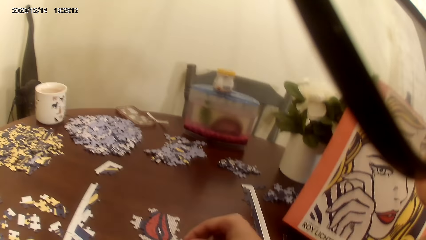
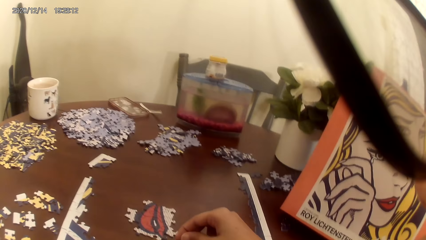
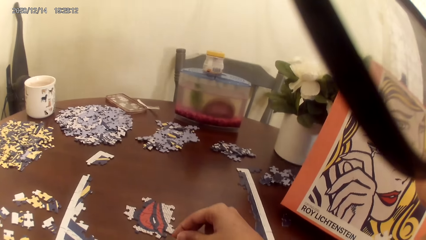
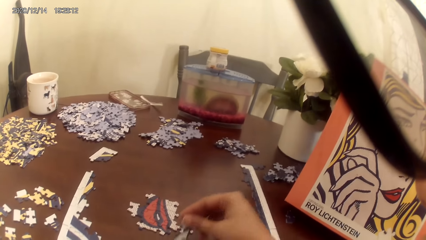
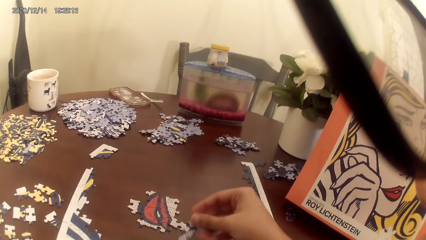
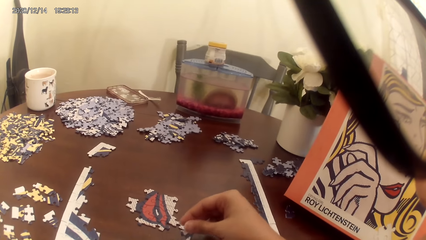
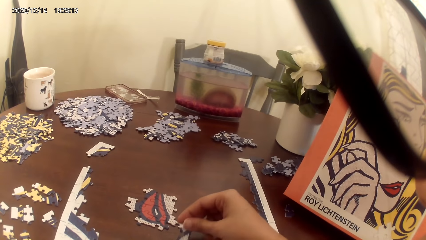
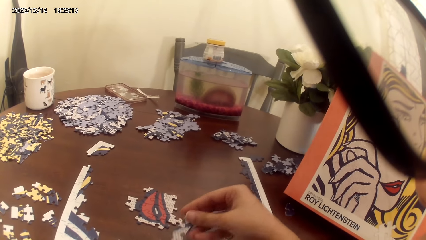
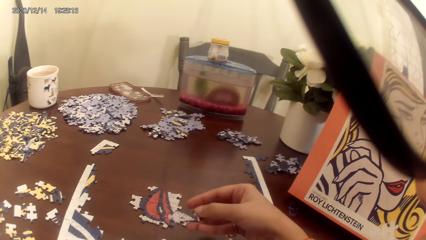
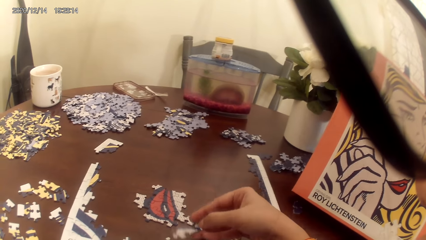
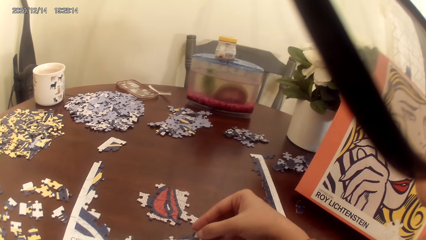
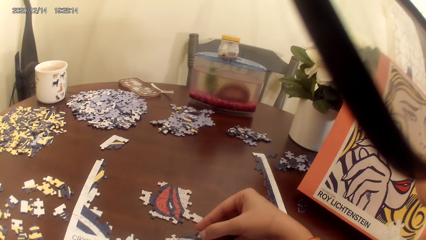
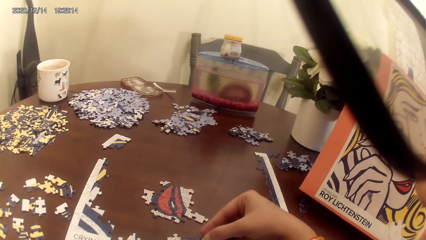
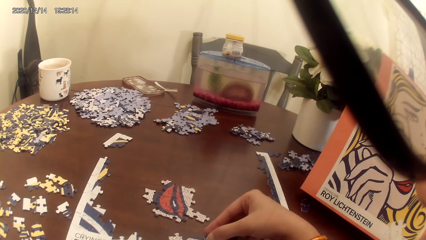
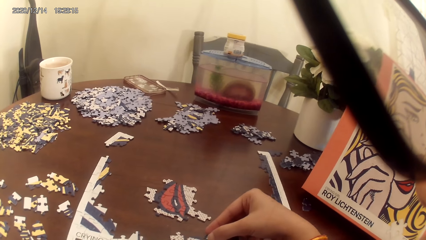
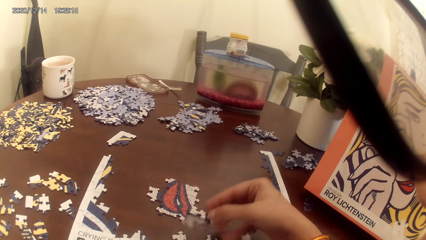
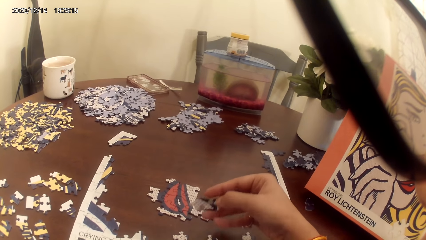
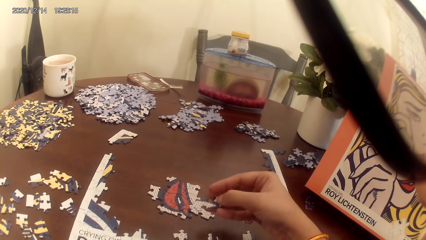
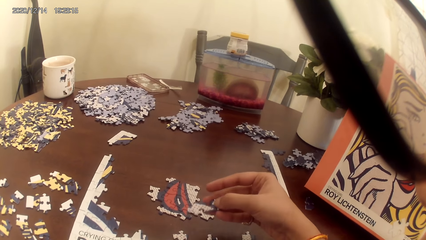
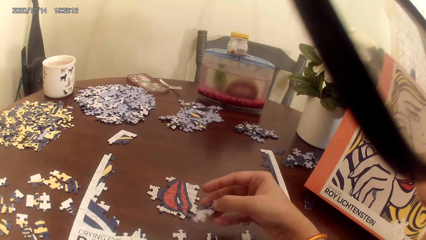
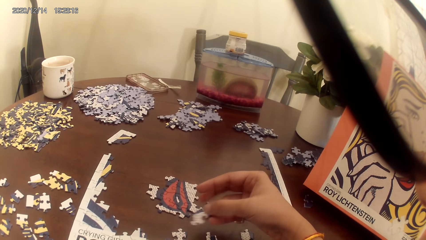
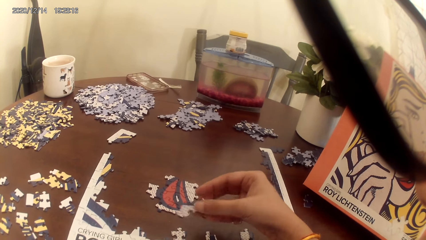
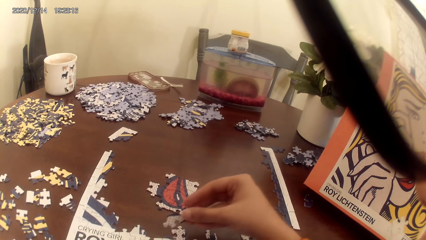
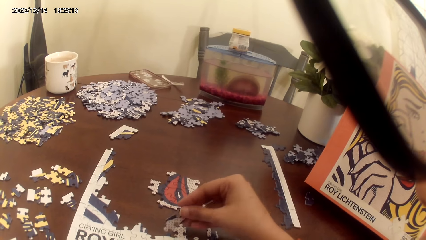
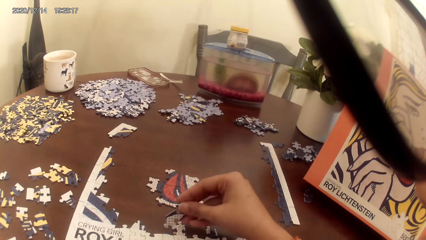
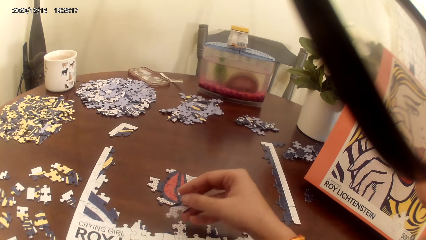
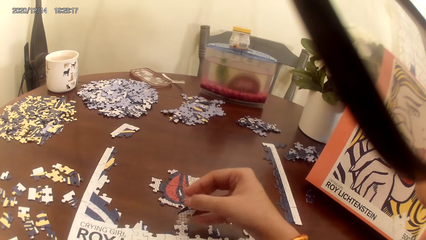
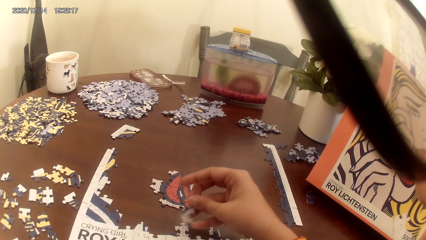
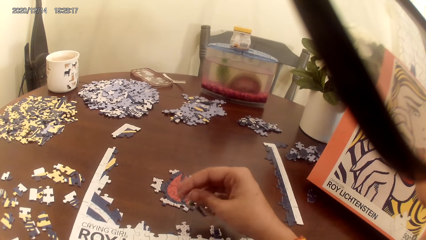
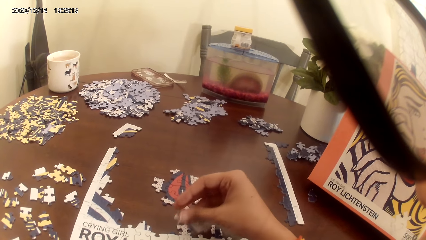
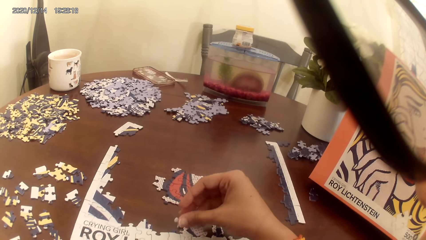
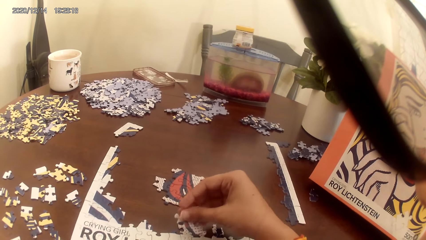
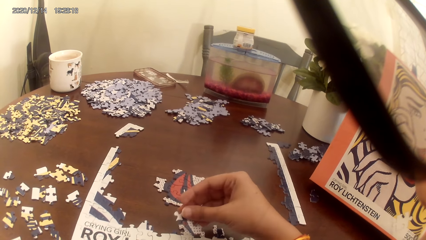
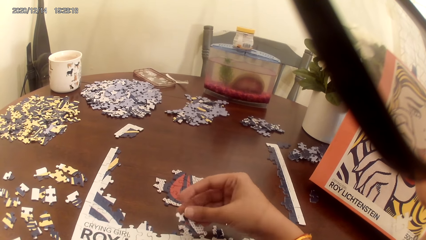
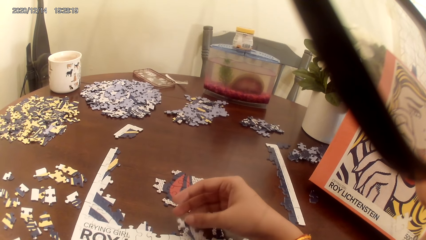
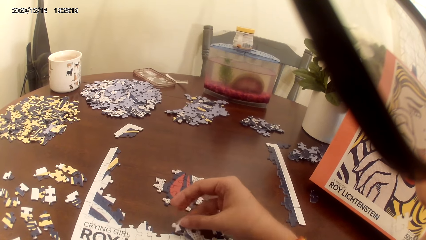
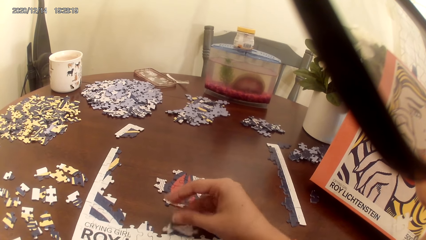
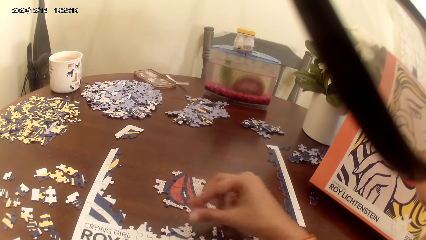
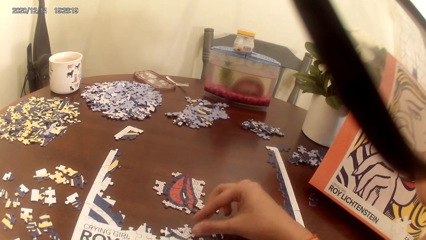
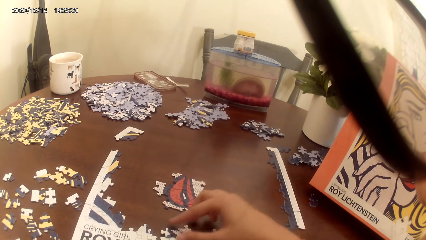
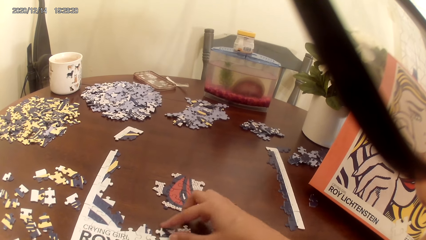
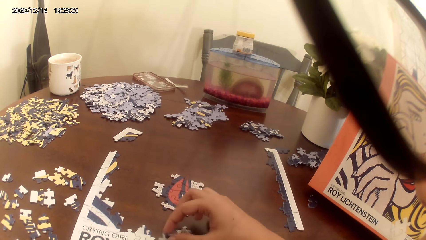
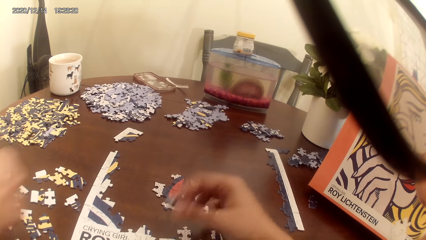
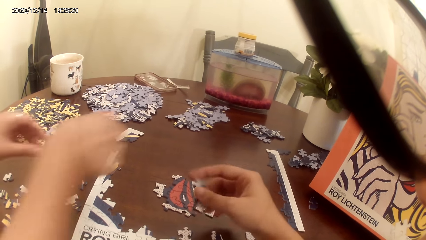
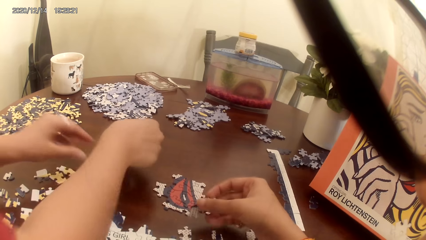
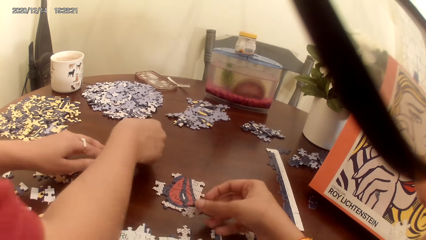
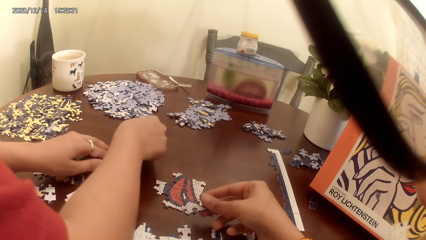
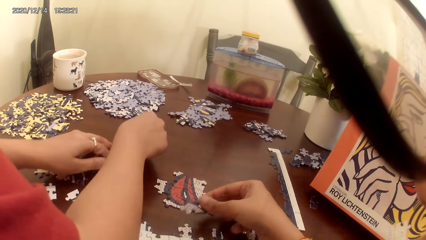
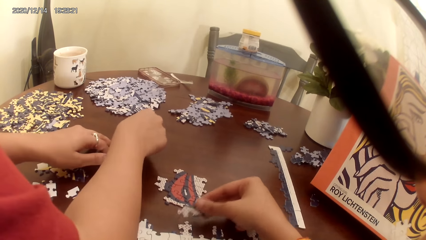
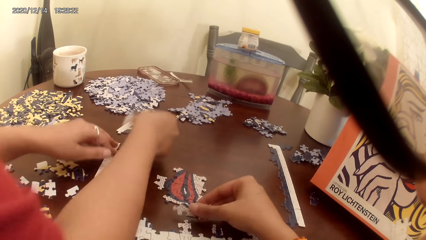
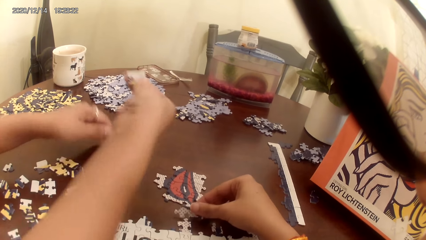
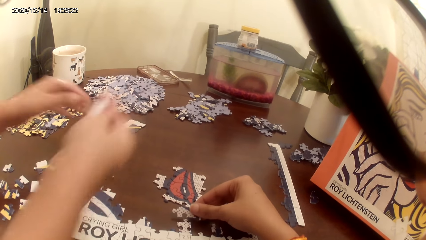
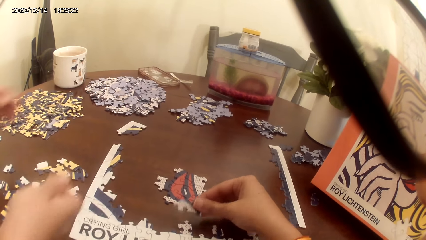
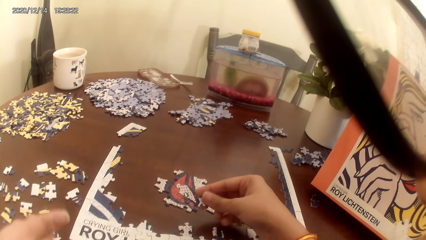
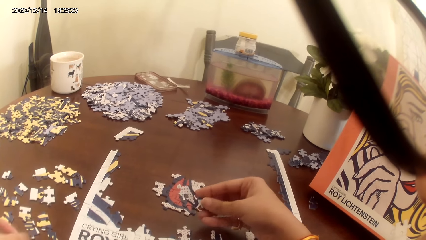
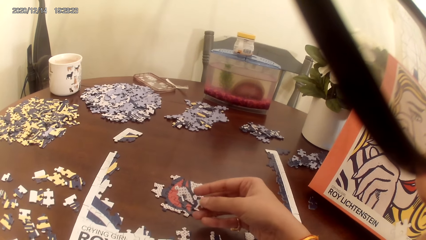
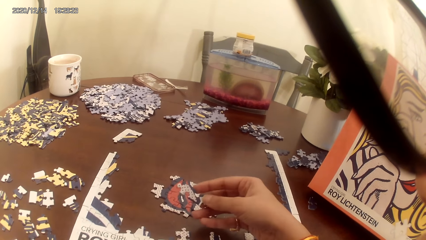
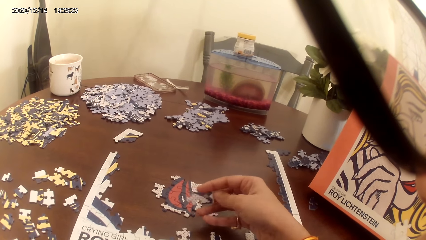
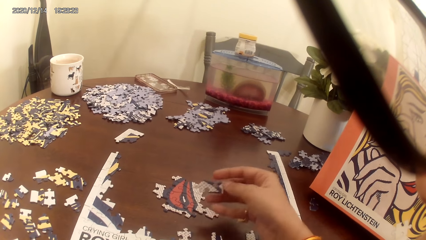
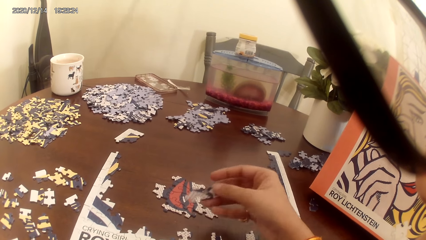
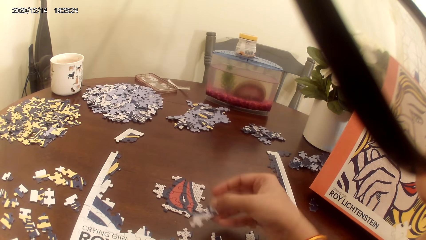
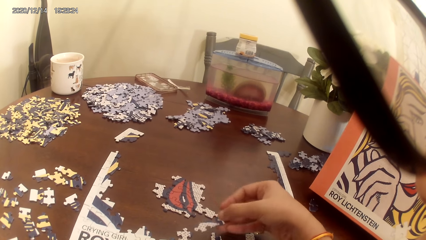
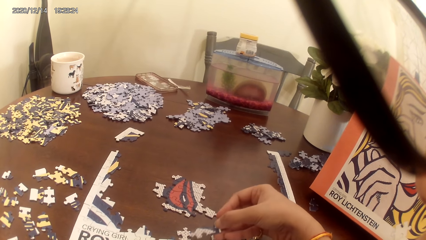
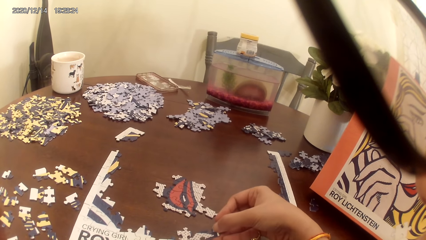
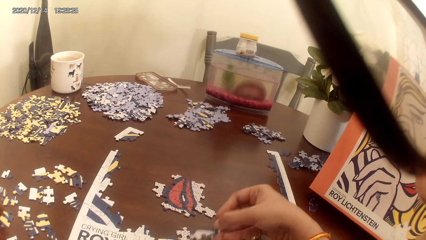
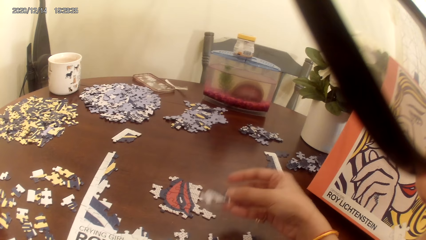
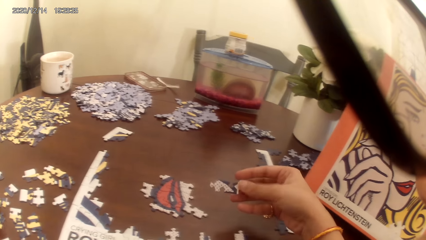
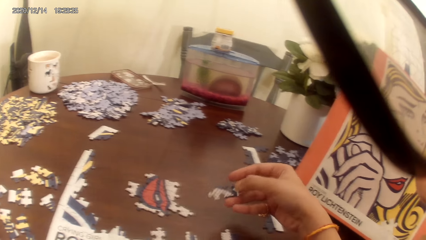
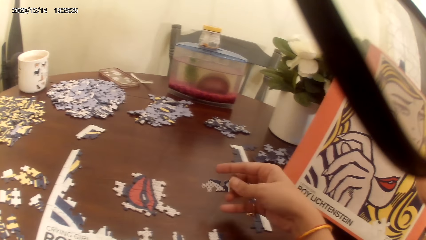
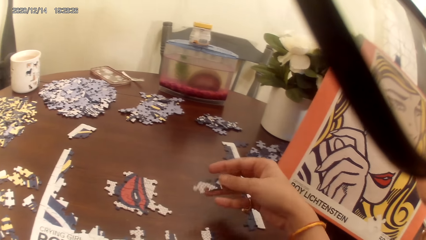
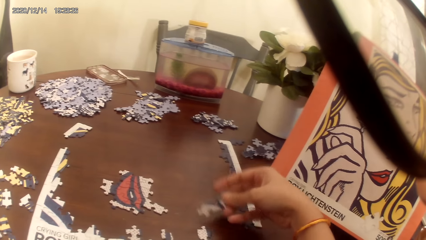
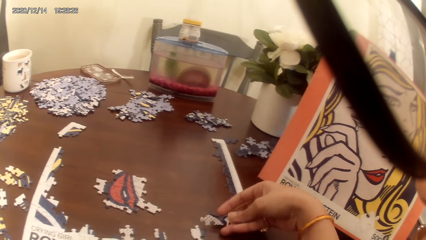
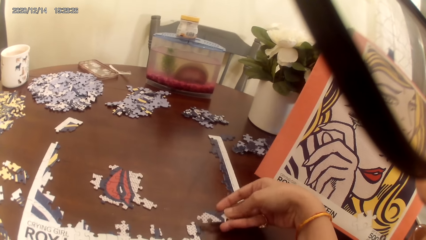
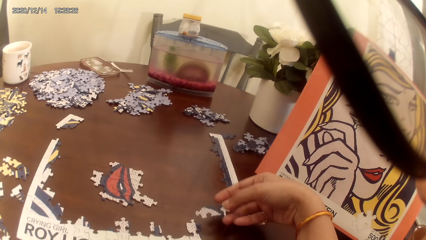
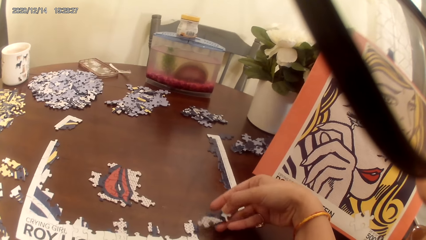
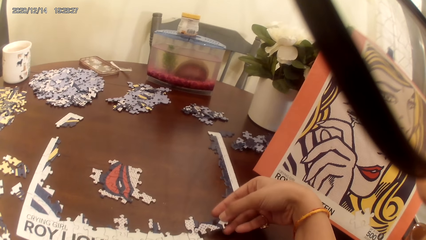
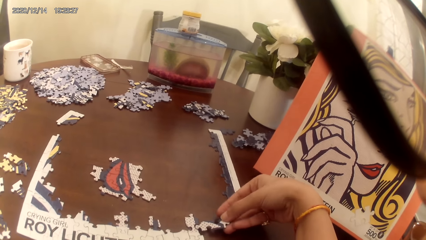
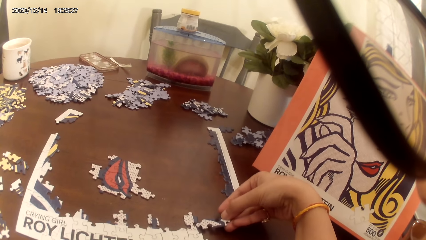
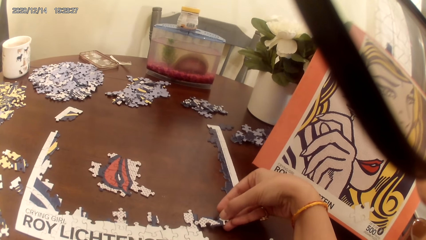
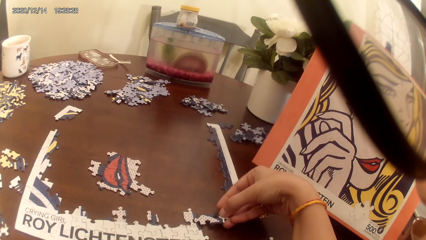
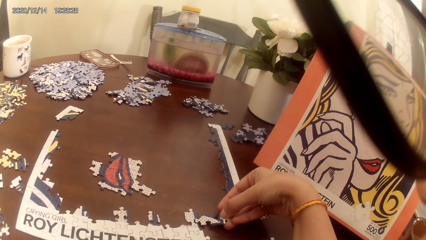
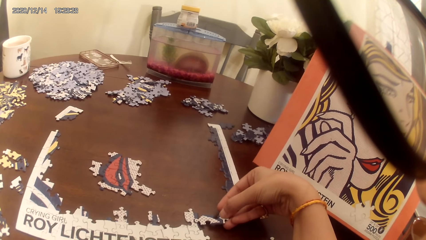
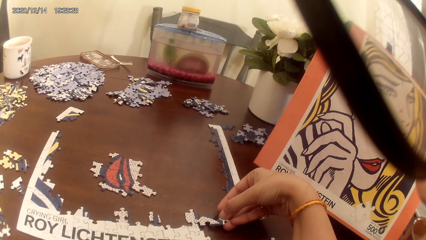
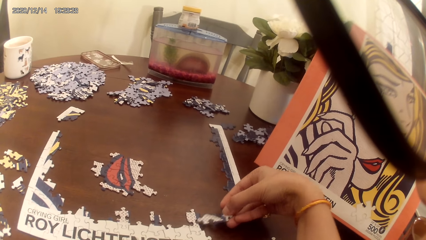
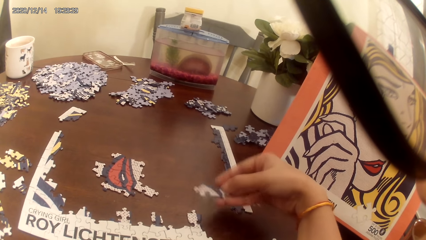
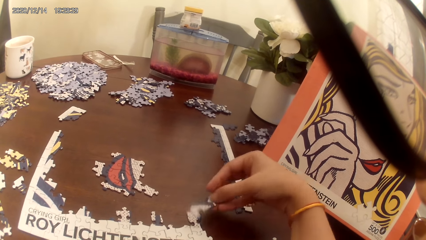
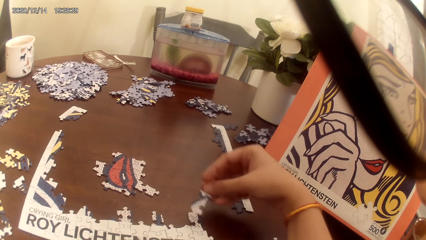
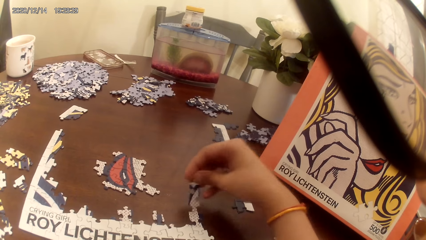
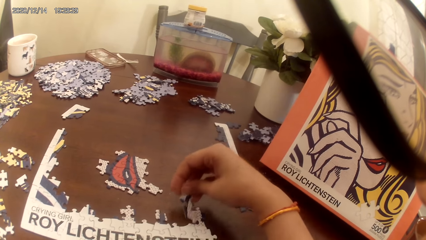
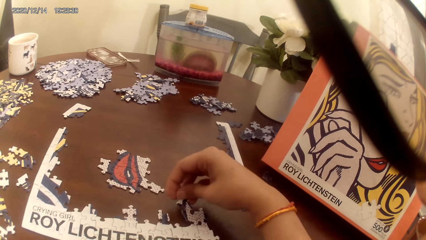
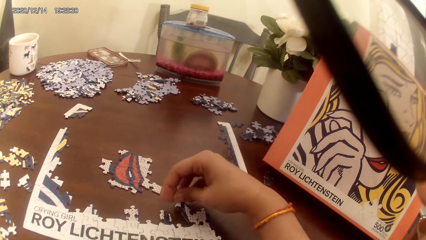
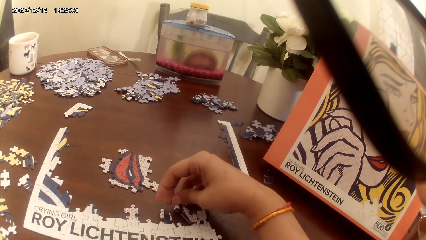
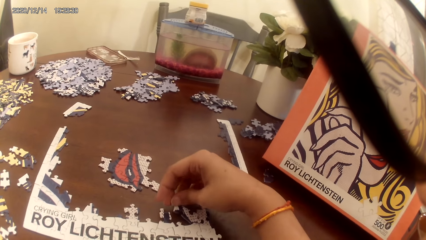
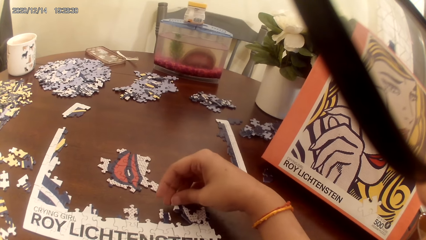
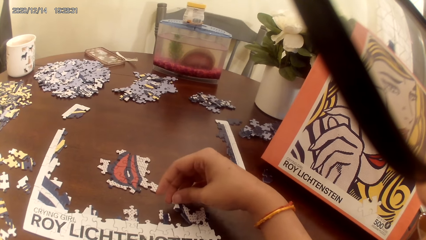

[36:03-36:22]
The camera wearer turns the puzzle piece. They turn the puzzle piece again. They drop the puzzle piece and pick up the puzzle piece. A person picks up a puzzle piece. The camera wearer turns the puzzle piece. The person plays the puzzle game.
